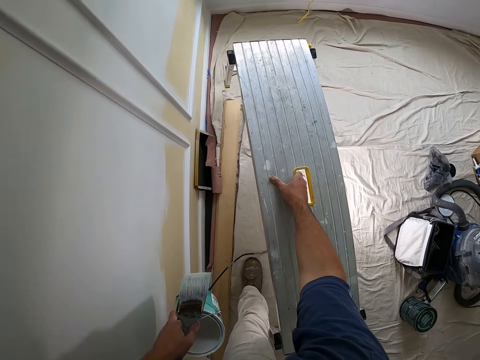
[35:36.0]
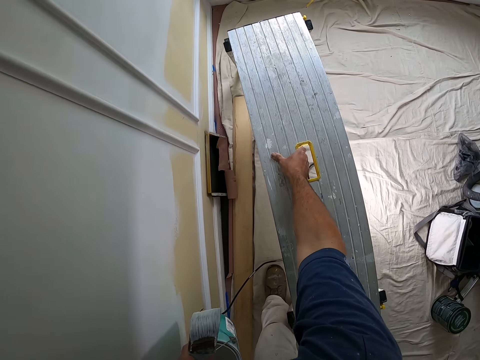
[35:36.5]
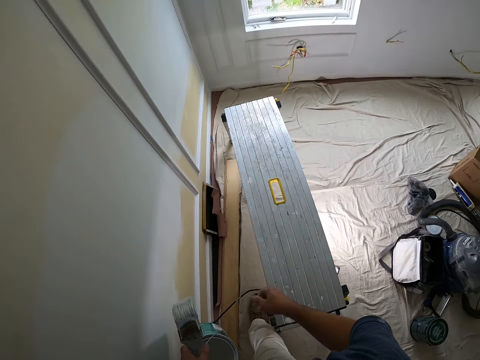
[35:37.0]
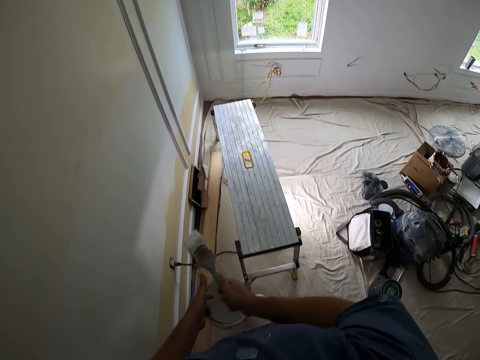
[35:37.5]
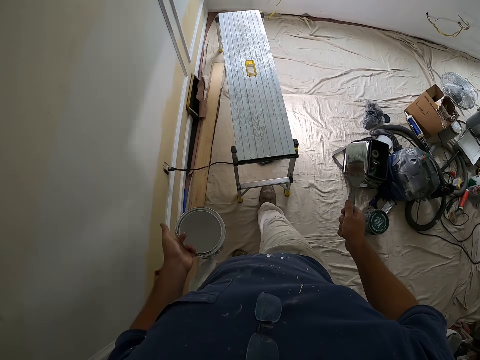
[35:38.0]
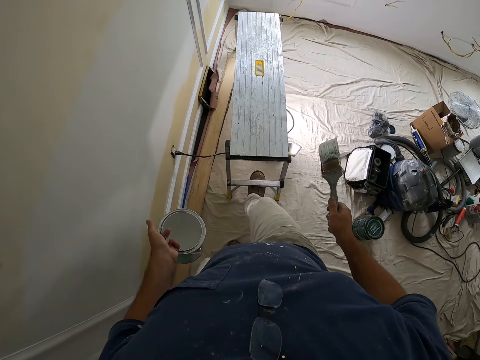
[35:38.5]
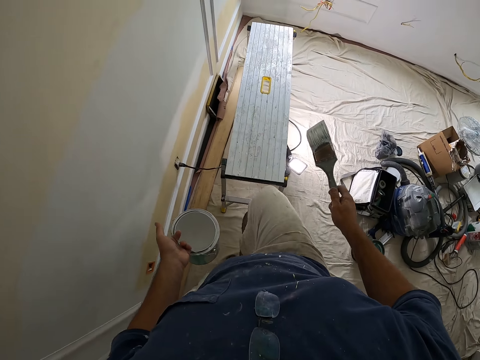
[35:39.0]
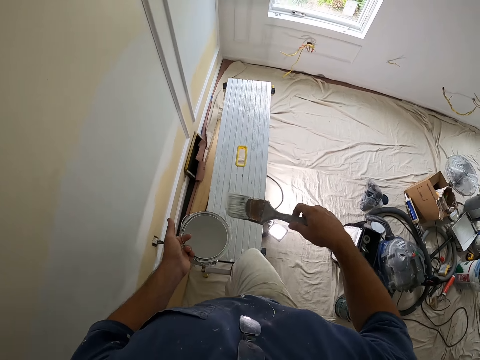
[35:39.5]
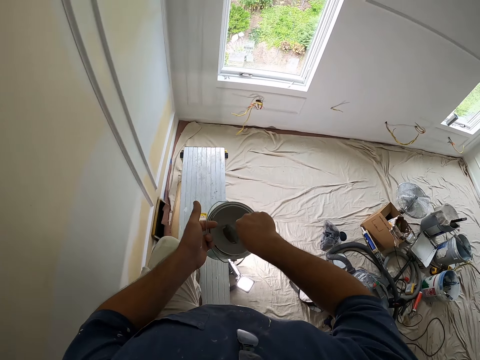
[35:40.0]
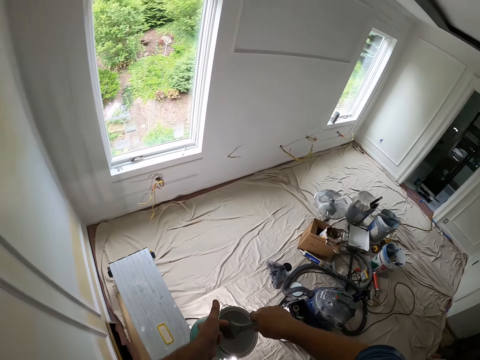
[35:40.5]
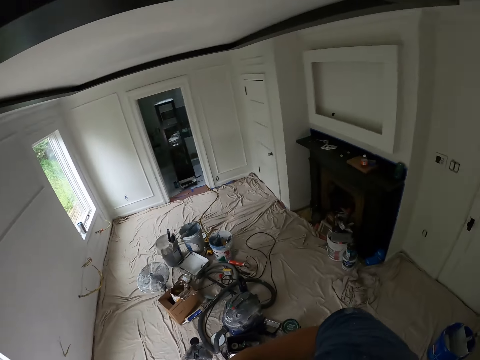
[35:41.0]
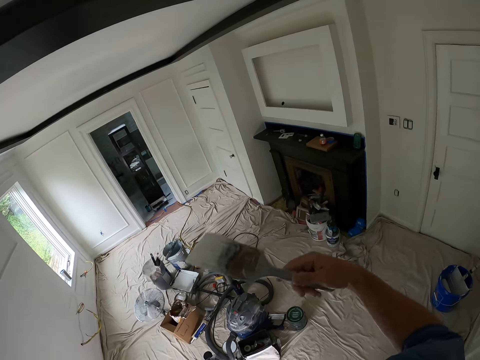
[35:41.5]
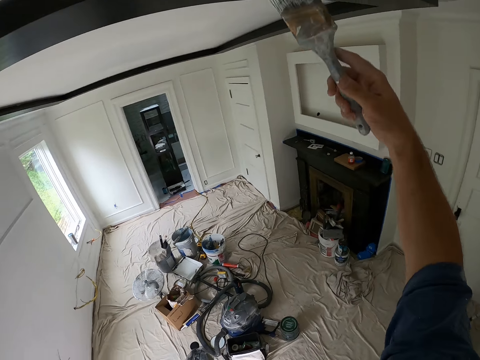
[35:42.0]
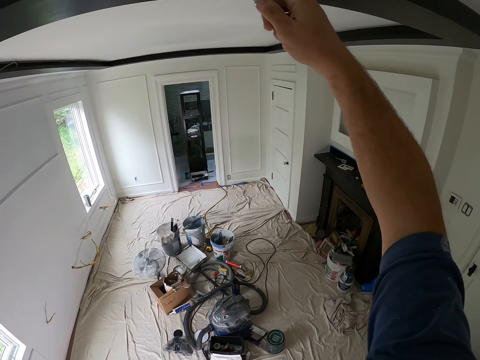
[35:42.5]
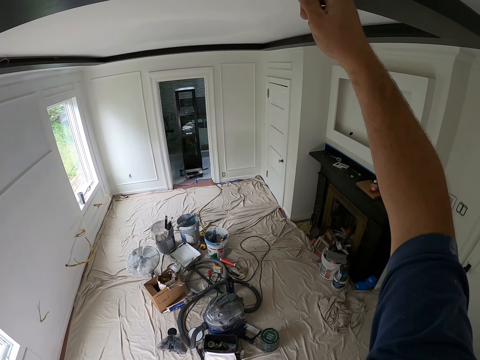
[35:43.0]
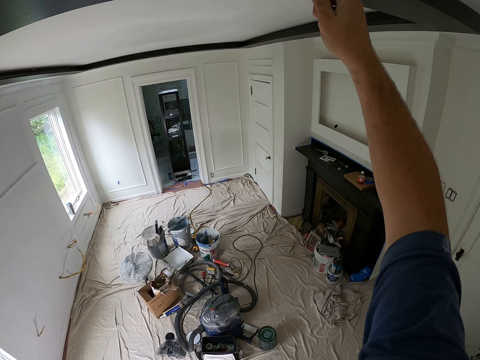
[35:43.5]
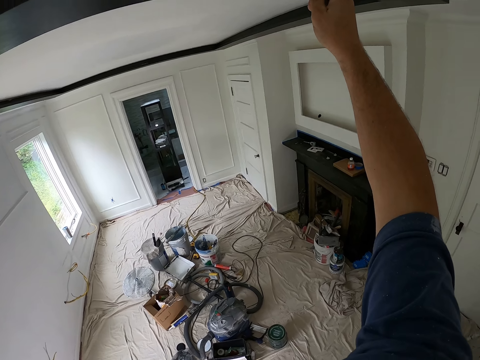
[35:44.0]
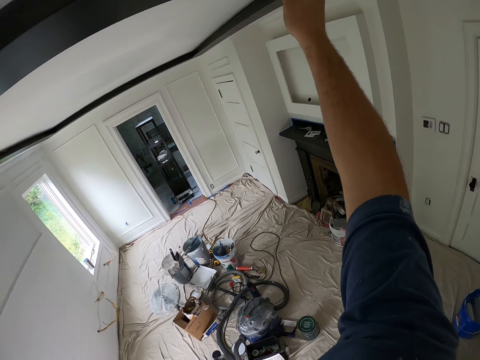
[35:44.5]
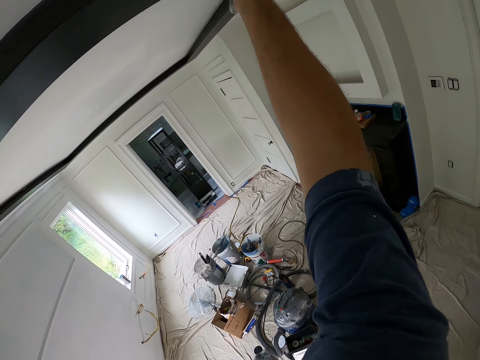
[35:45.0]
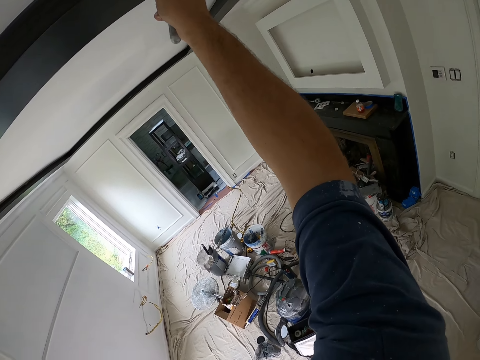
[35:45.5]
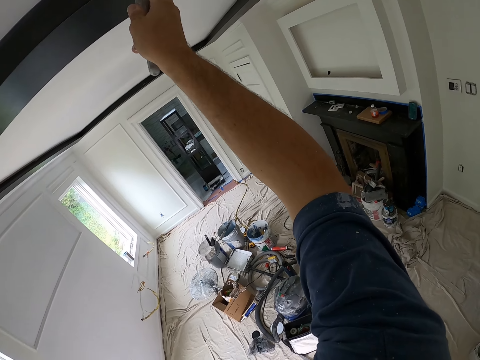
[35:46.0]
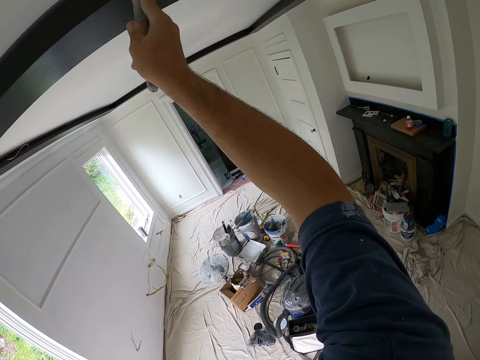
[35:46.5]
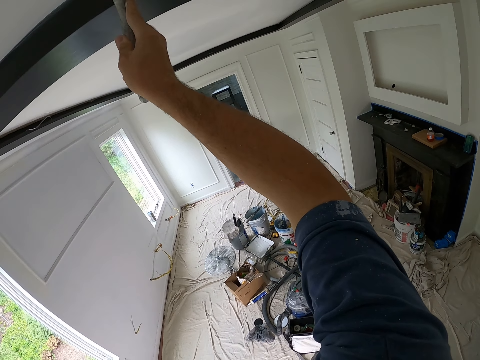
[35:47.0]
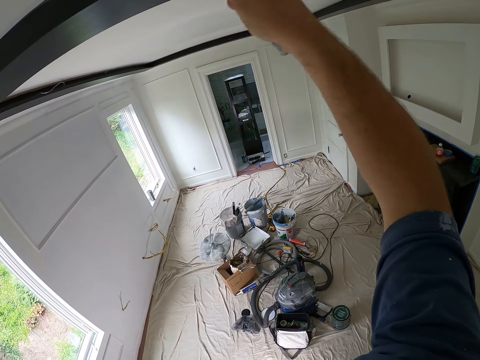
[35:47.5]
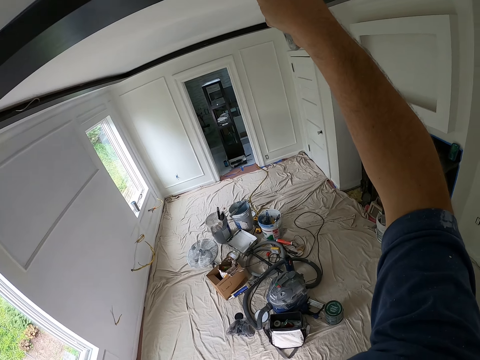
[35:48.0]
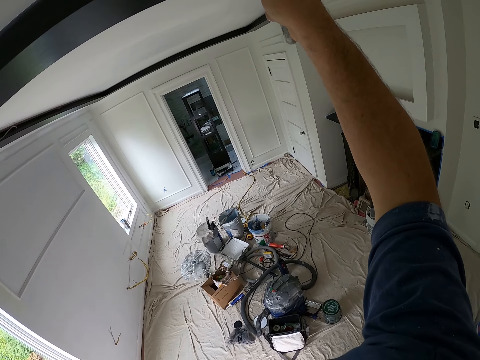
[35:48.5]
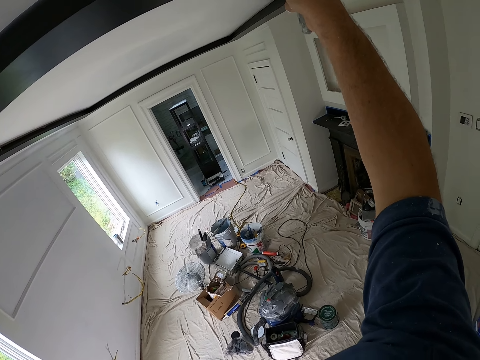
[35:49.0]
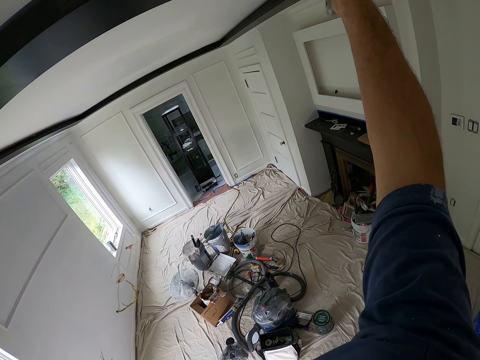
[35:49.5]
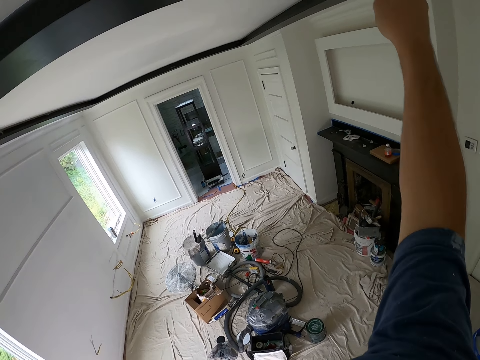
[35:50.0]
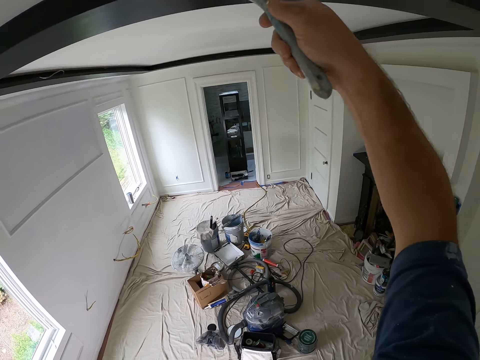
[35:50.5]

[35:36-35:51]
The camera wearer drops the work bench on the floor. He passes the paint brush from his left hand to his right hand. He adjusts the work bench with his right foot. He climbs the work bench. He dips the paint brush in the paint can. He paints the ceiling or wall with the paint brush in his right hand.

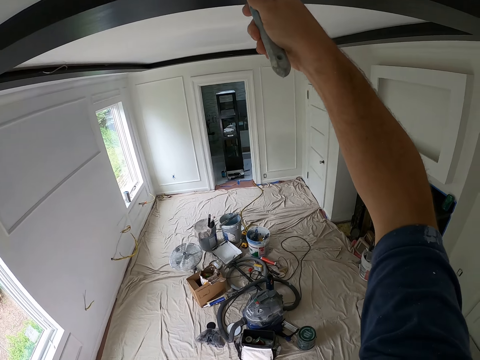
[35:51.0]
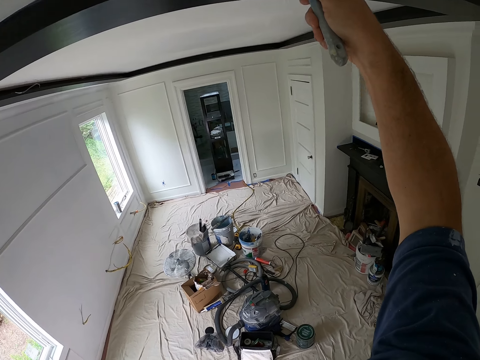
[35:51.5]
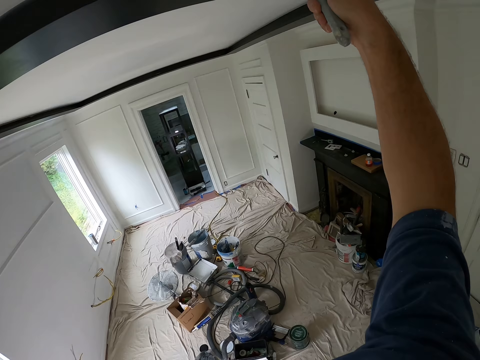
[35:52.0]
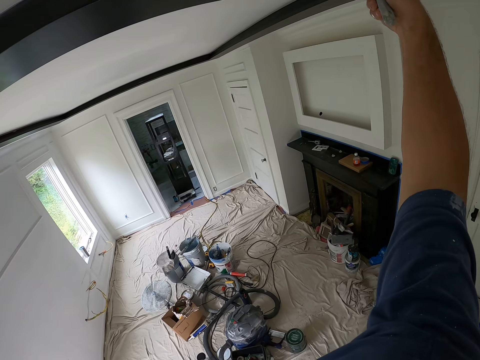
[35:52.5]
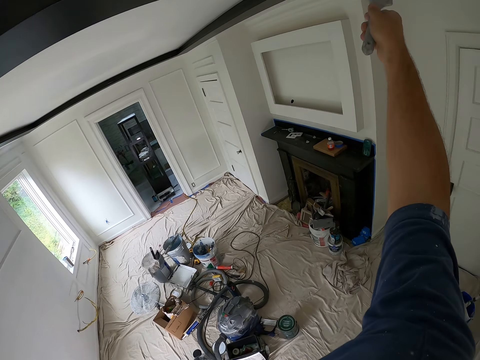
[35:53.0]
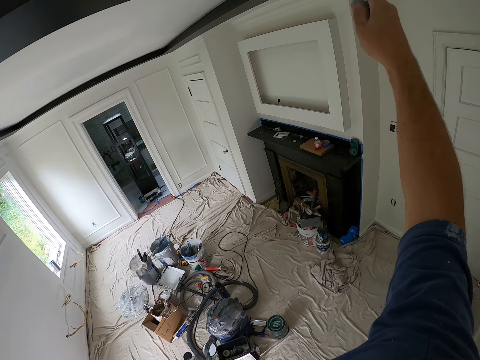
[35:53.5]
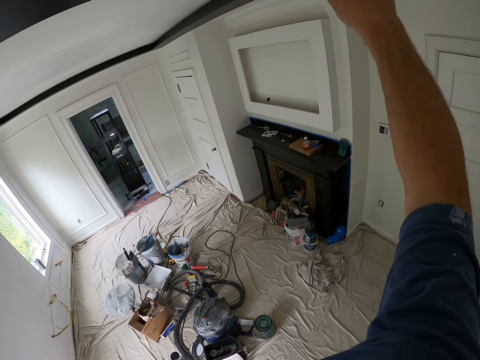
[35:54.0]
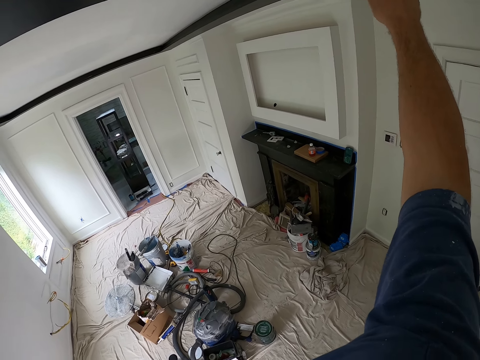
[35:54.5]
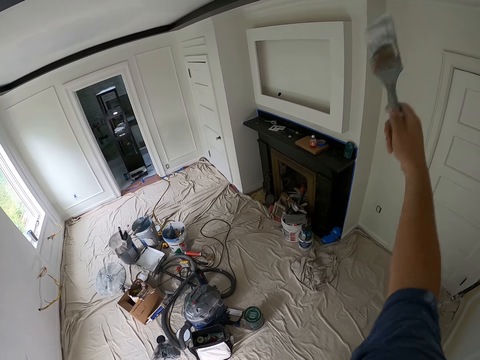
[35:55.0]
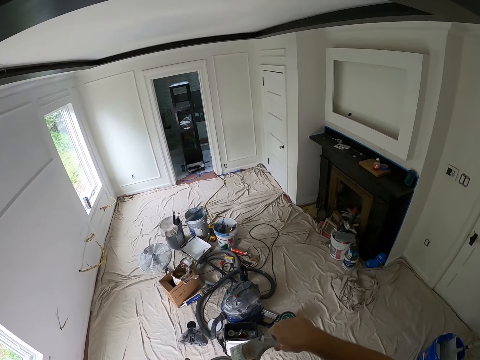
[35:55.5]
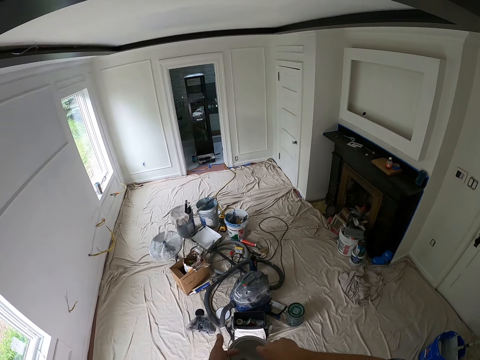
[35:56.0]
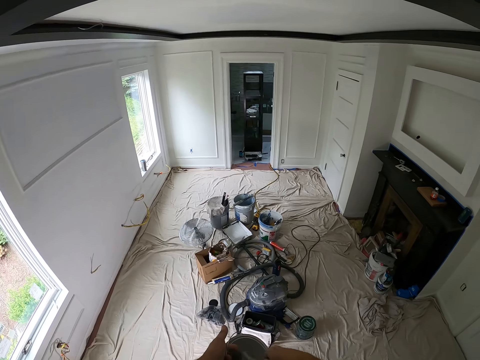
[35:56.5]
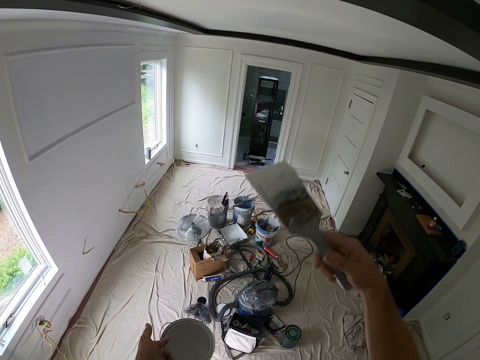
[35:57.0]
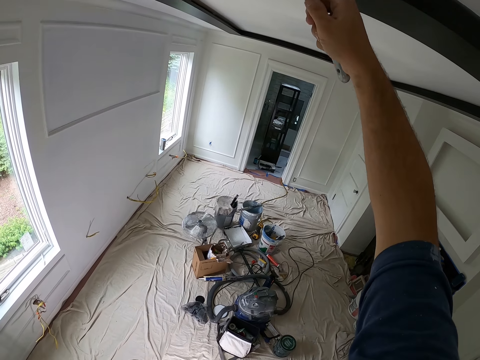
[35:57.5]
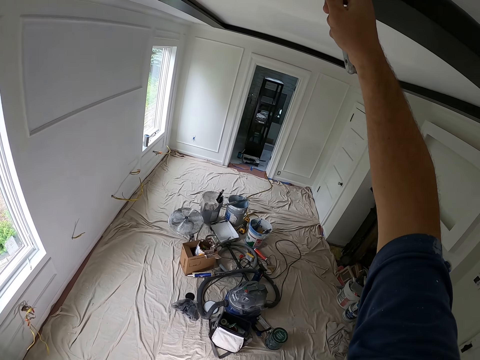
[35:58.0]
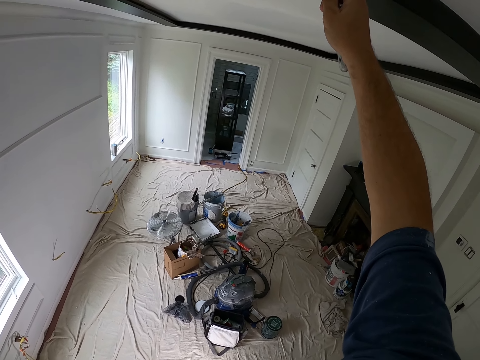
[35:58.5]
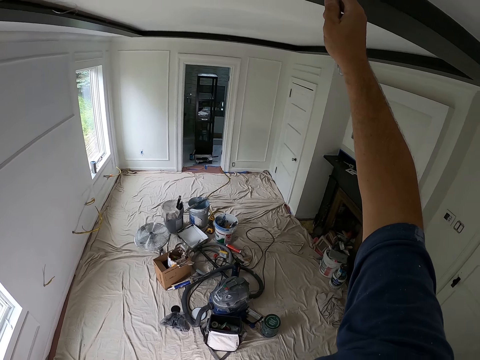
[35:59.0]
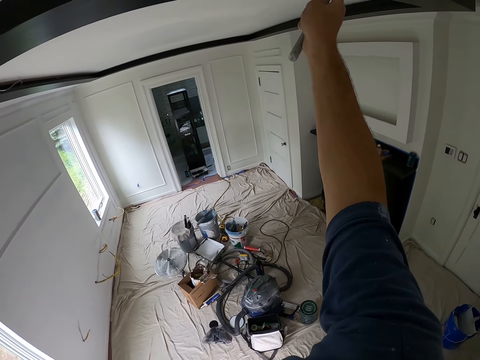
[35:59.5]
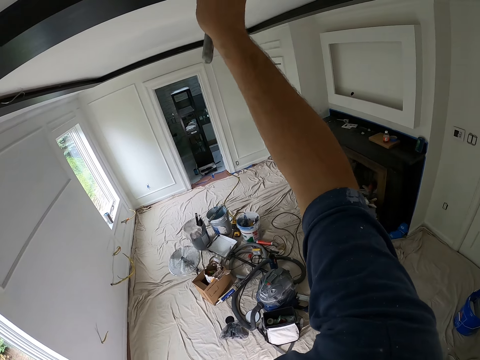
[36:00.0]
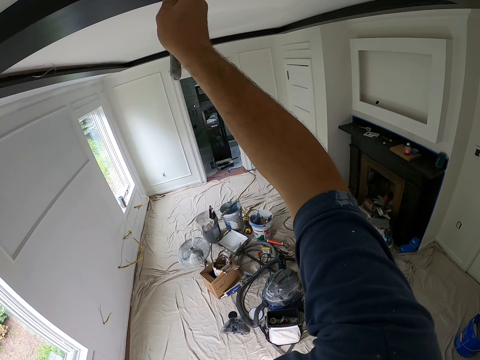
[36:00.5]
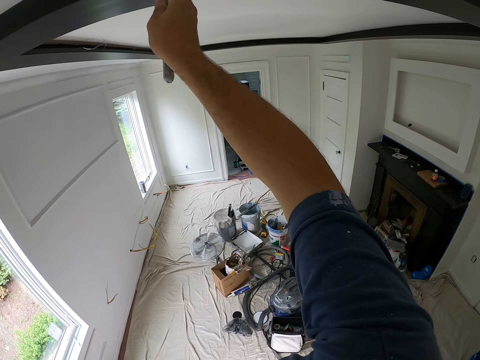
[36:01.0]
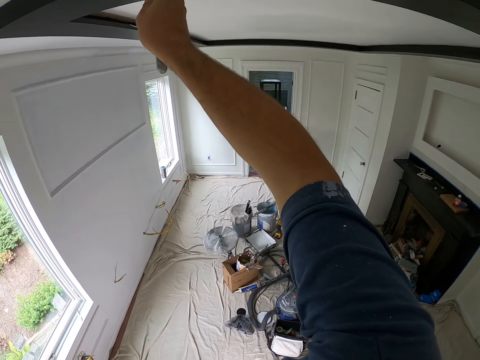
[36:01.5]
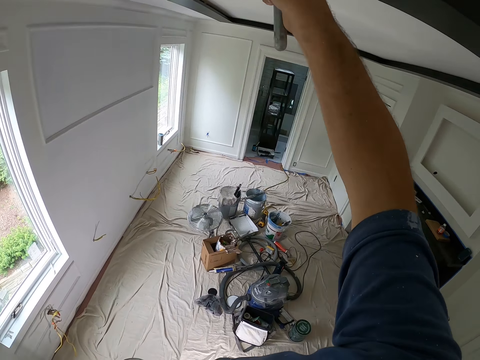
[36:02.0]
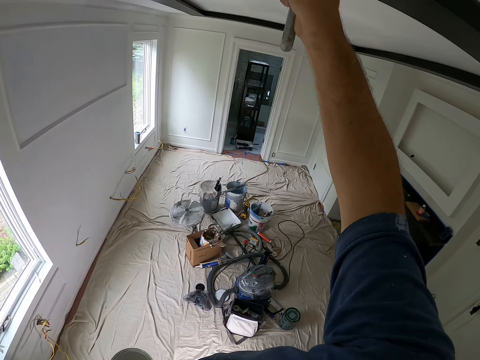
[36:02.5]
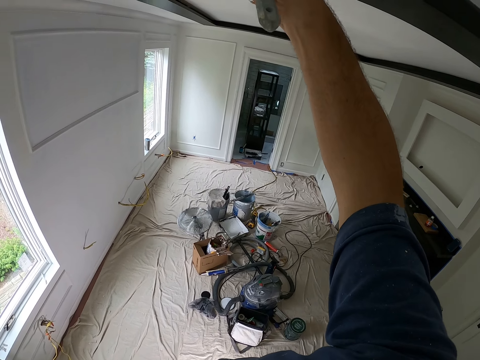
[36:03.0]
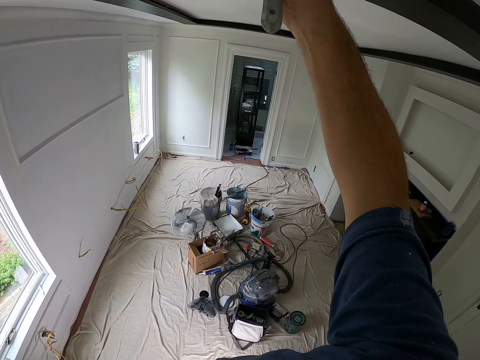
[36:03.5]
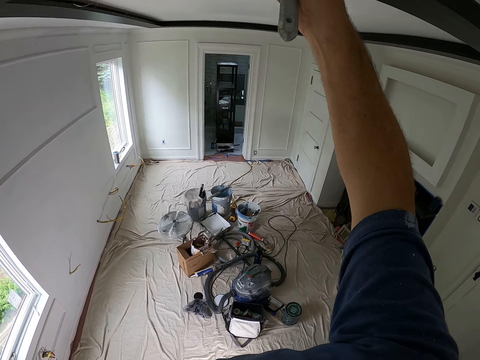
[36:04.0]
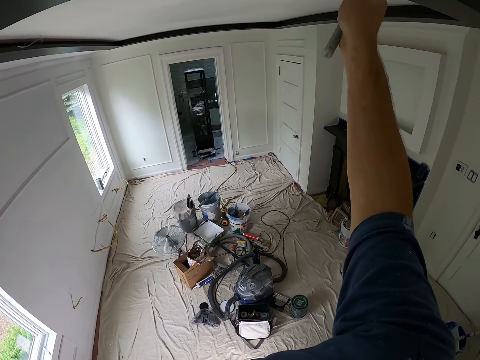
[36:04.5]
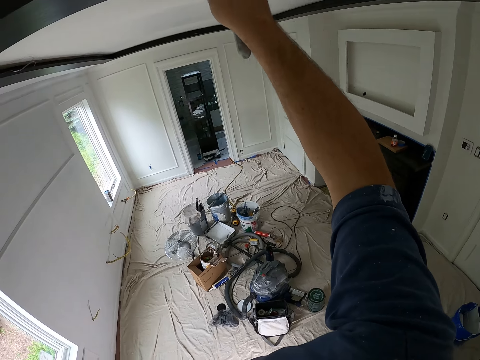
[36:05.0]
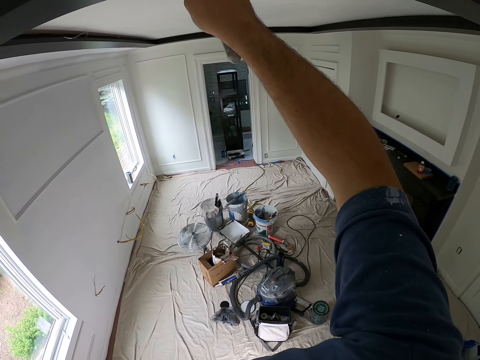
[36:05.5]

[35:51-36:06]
The camera wearer dips the paint brush in the paint can. He paints the ceiling or wall with the paint brush in his right hand.
